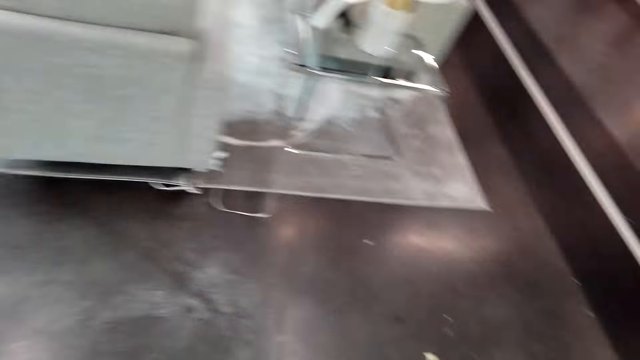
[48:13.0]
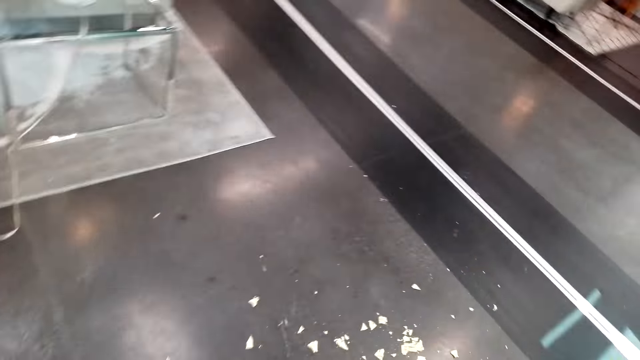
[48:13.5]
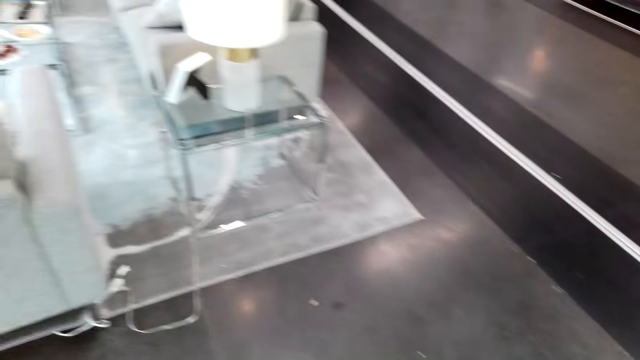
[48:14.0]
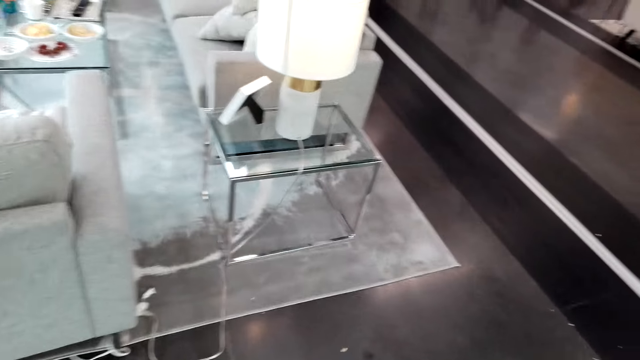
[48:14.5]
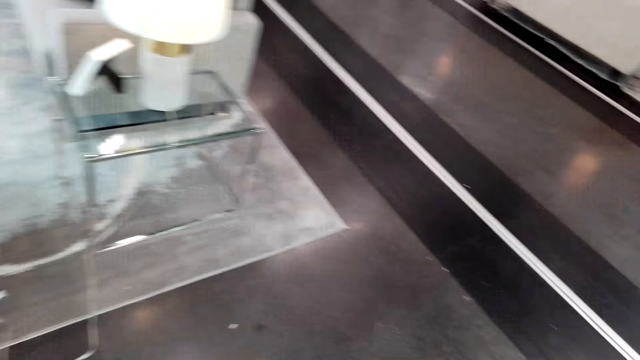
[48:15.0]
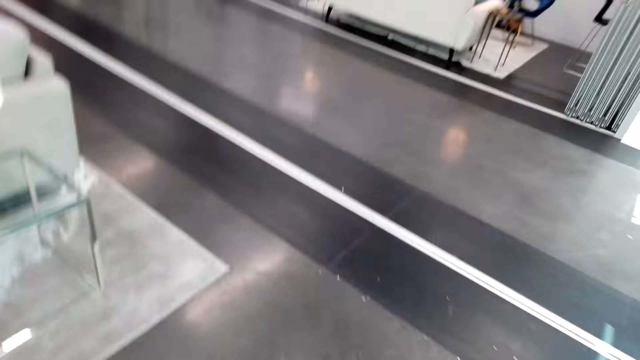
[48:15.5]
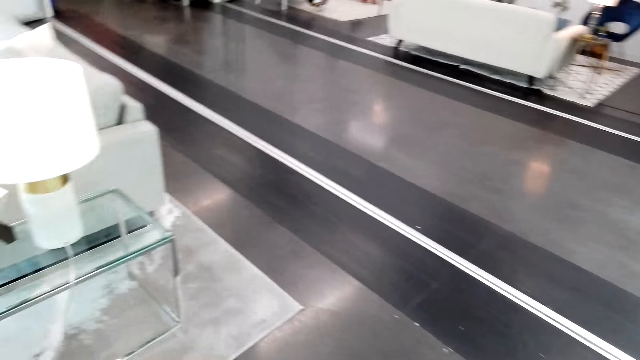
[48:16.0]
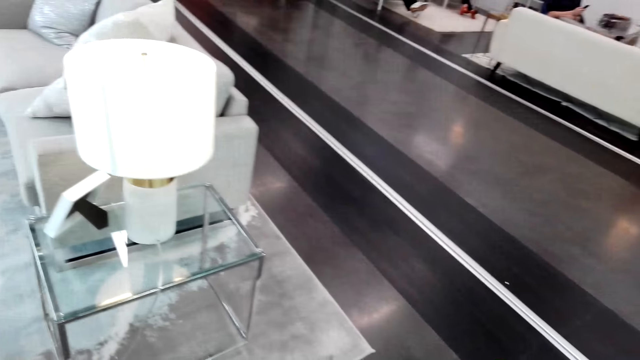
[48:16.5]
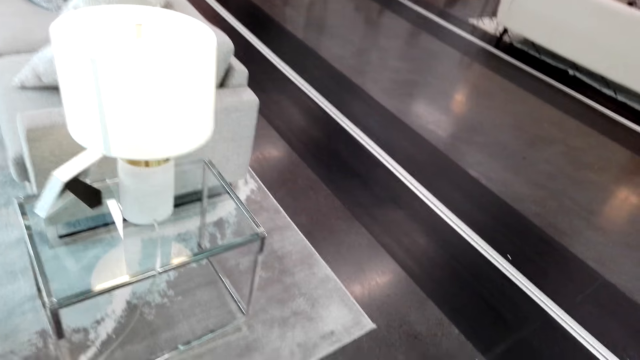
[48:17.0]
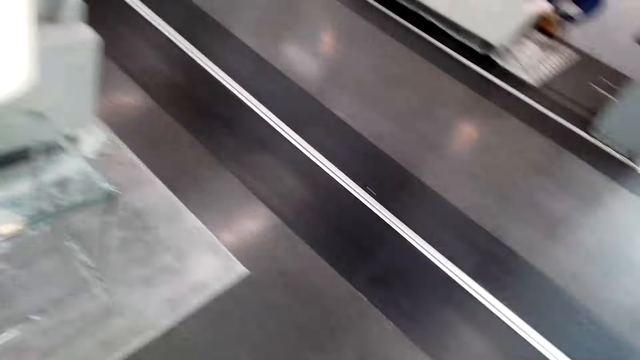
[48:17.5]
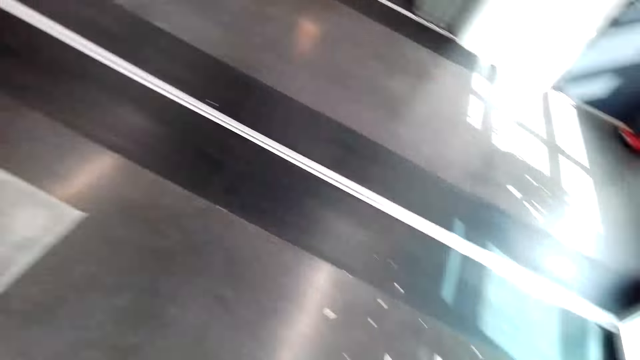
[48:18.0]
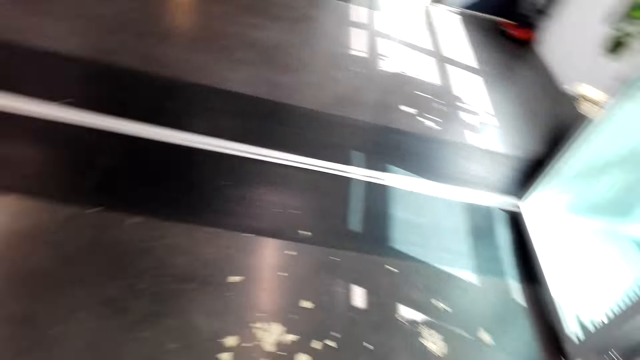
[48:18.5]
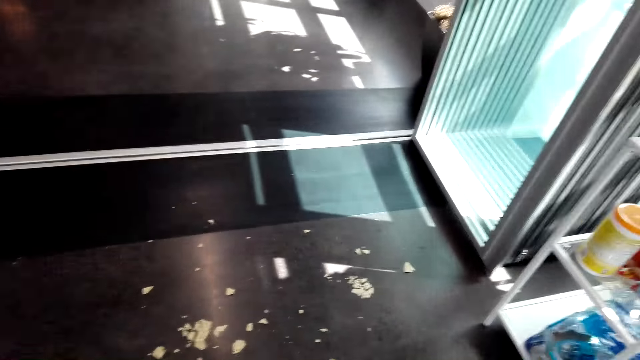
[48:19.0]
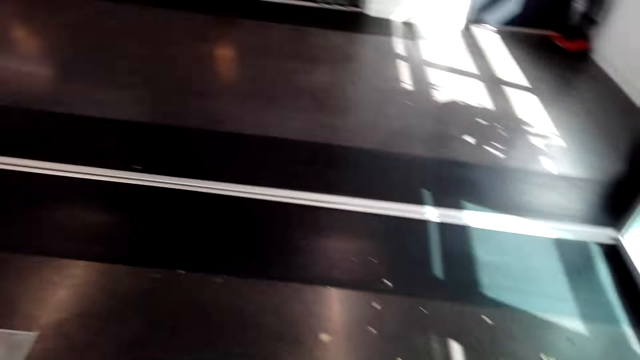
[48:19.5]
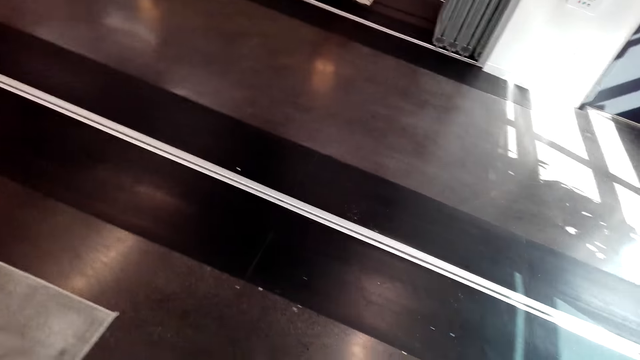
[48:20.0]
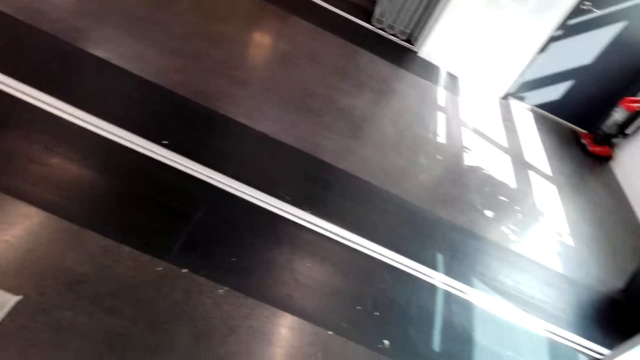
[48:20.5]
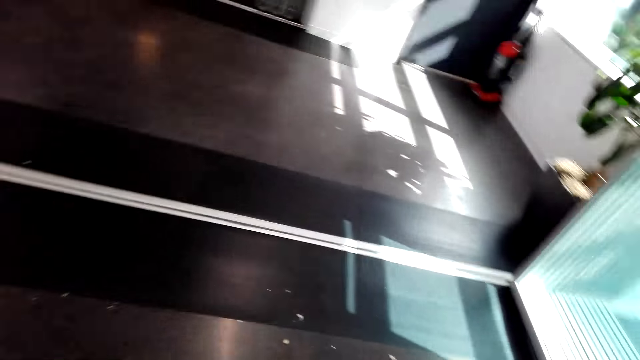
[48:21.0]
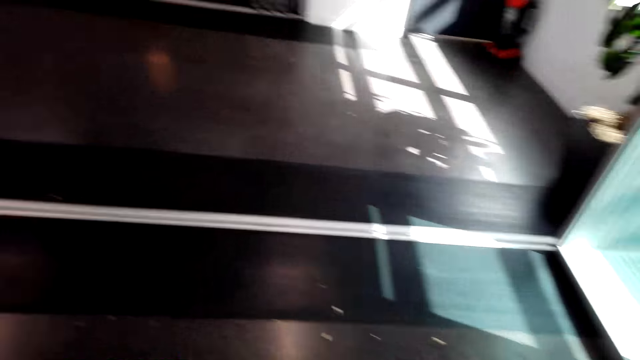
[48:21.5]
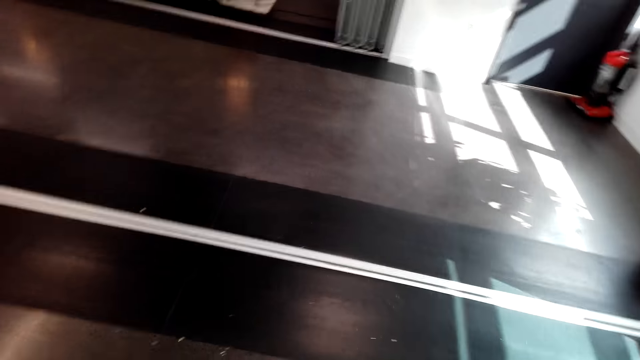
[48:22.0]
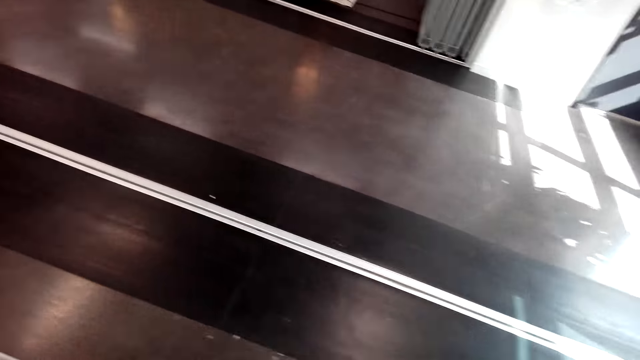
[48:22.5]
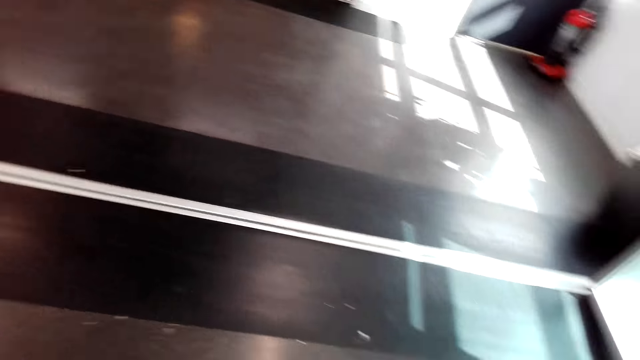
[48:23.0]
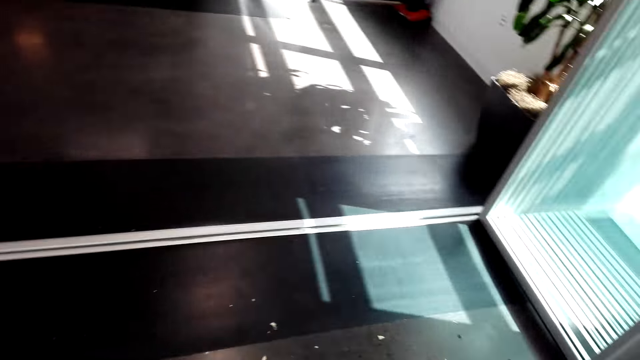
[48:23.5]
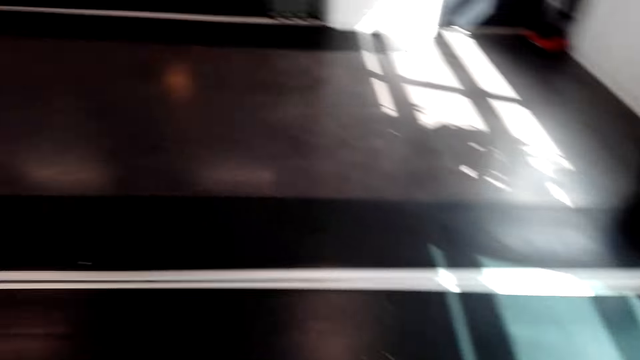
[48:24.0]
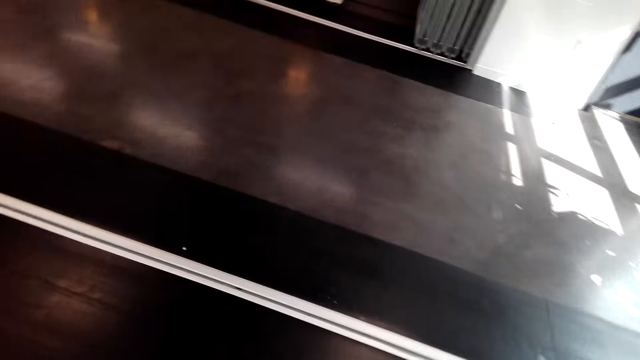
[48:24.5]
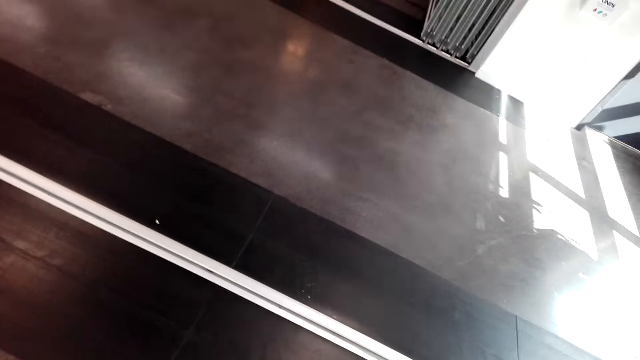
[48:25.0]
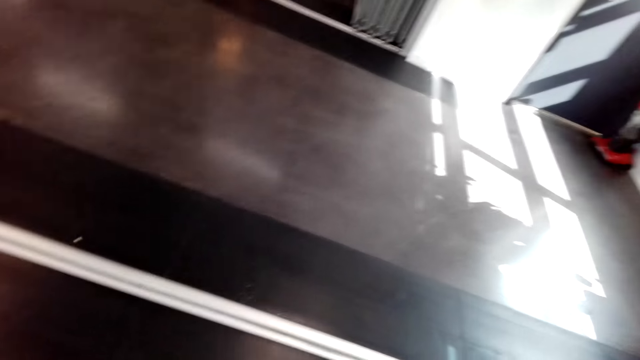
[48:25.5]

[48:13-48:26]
The camera wearer moves in the room. They sweep the floor.

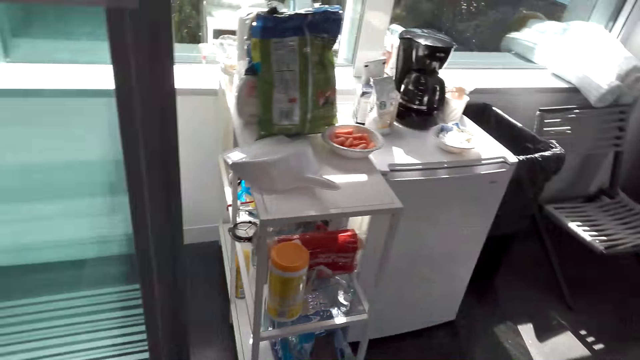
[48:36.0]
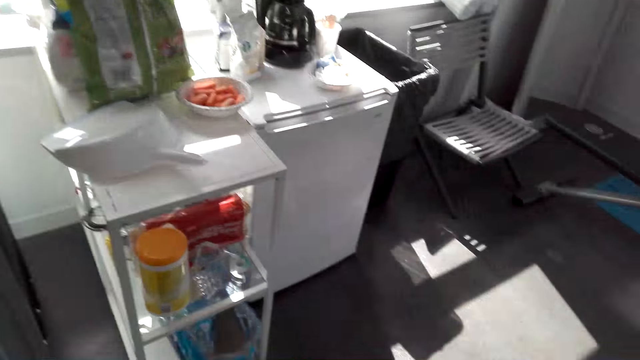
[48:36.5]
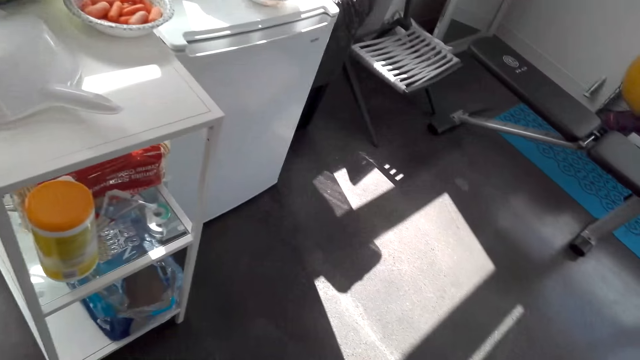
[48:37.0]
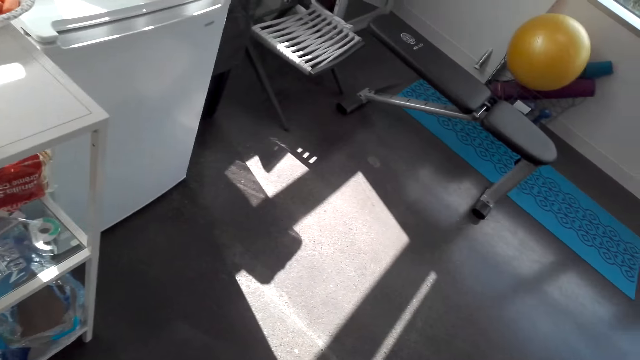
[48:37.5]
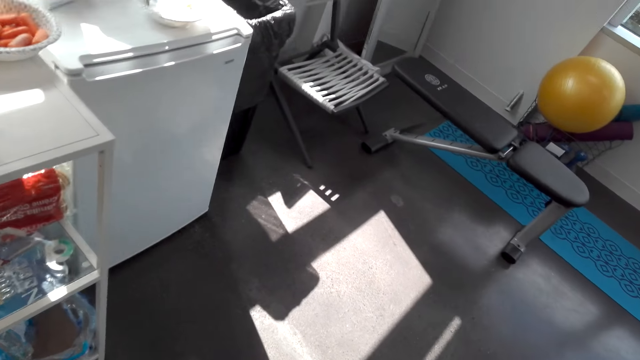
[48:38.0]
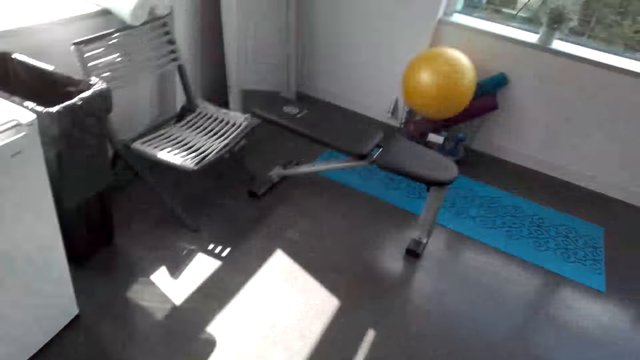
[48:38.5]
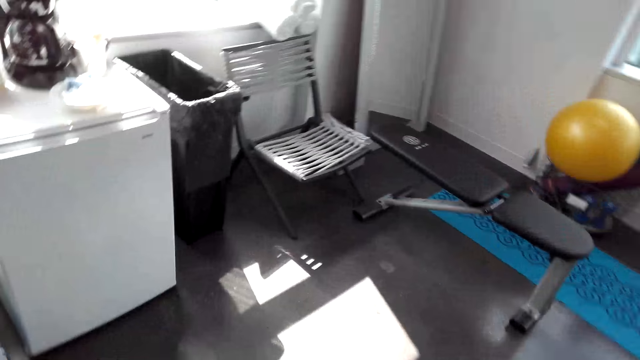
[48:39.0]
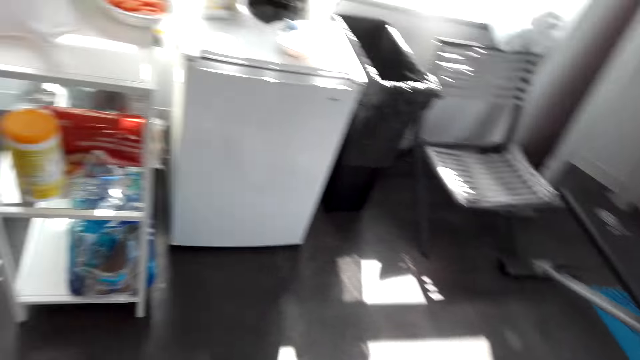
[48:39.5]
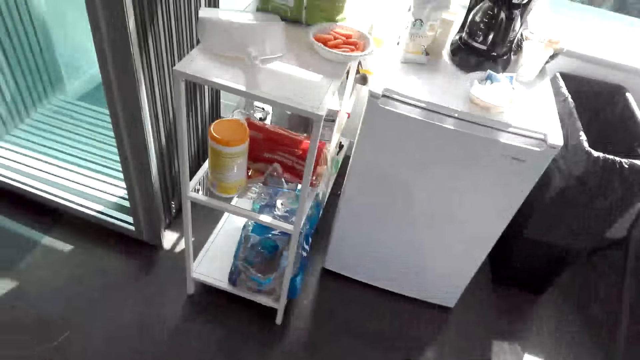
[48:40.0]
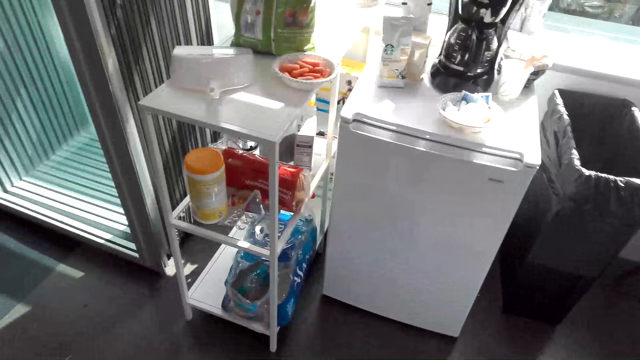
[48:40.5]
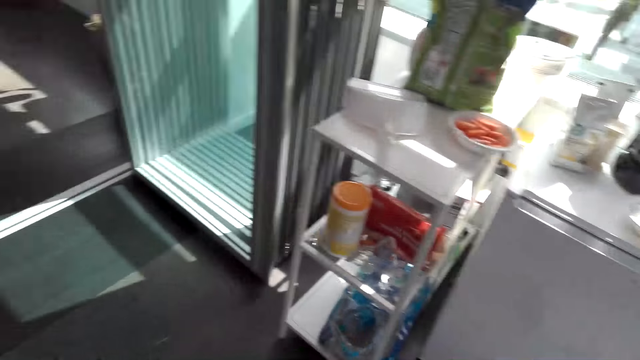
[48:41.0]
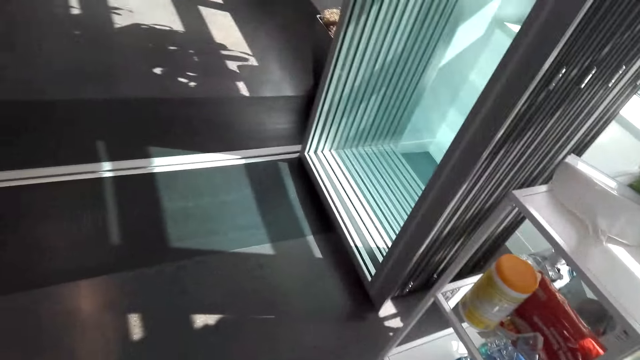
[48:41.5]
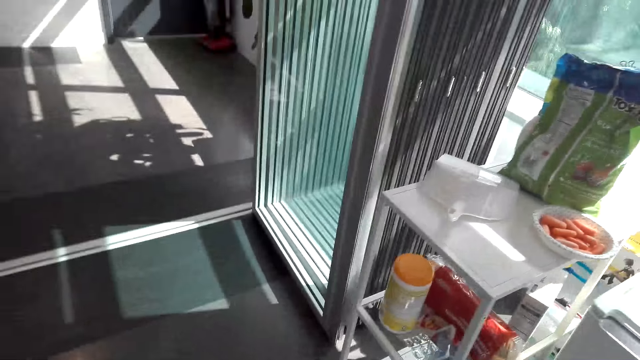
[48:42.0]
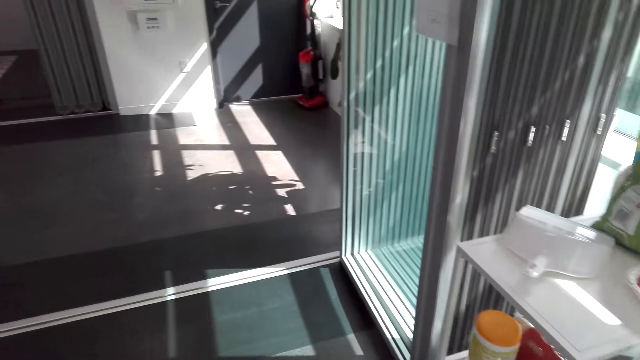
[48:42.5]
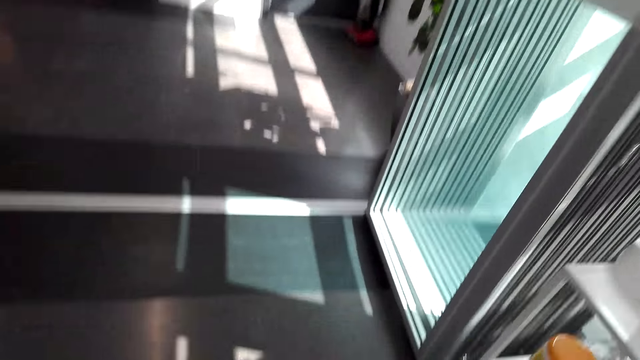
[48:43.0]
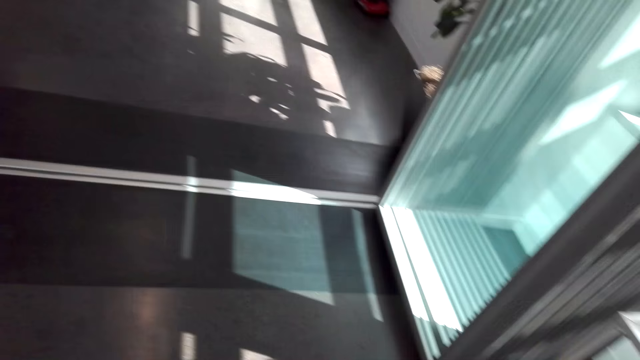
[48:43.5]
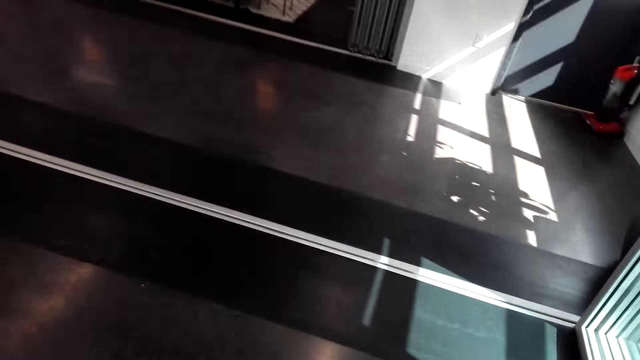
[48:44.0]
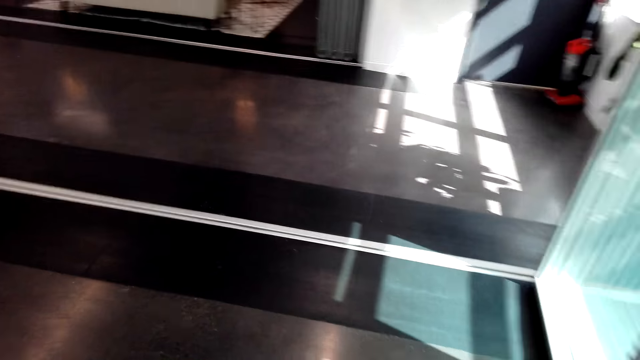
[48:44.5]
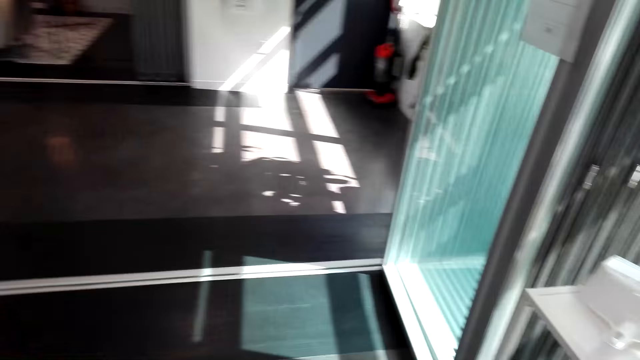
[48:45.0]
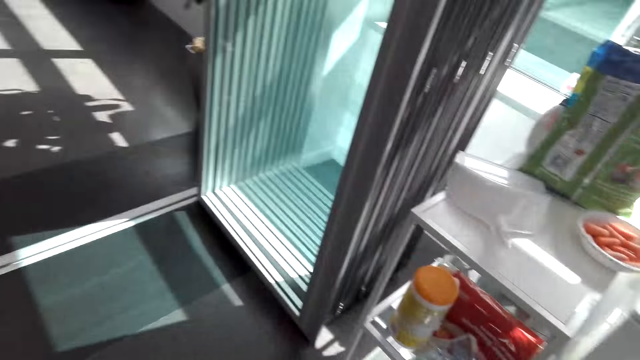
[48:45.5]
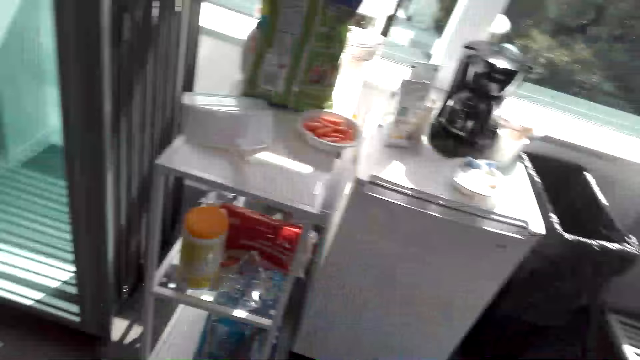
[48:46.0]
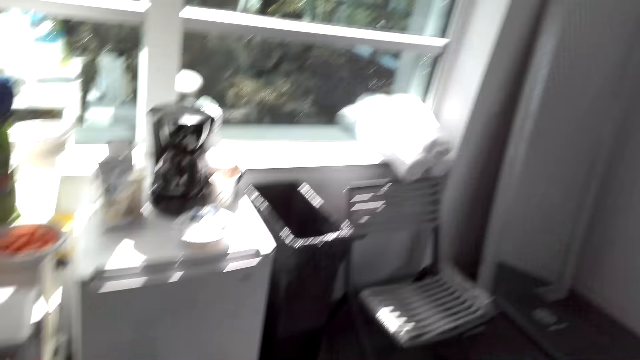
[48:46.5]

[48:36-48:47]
The lady speaks to the camera wearer. The camera wearer speaks to the lady. The lady speaks to the camera wearer. The camera wearer speaks to the lady. They sweep the floor.
